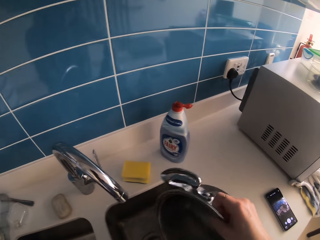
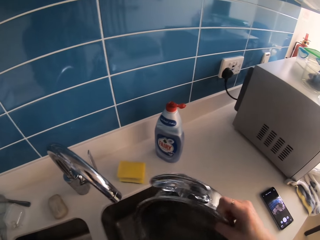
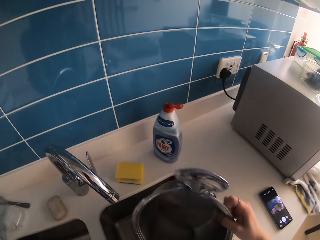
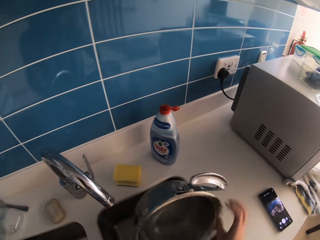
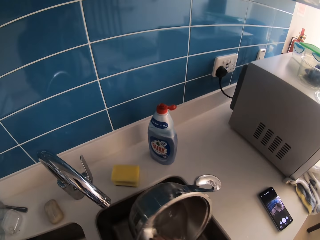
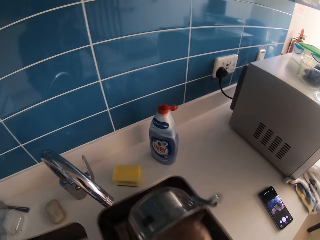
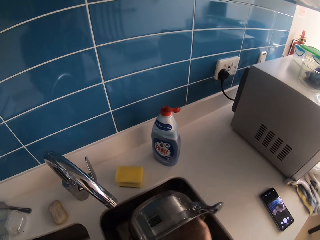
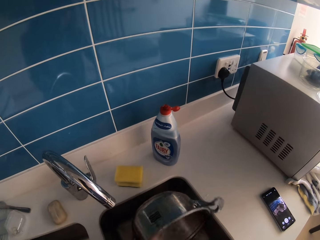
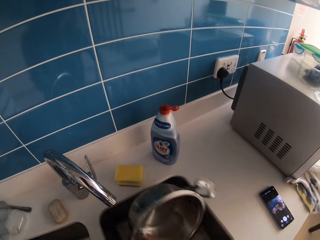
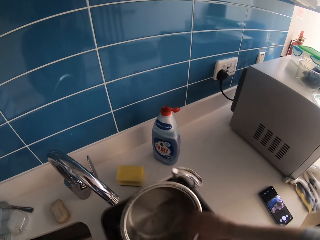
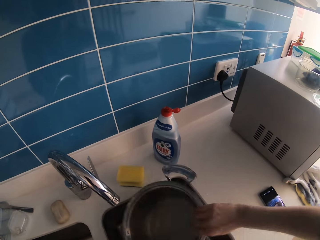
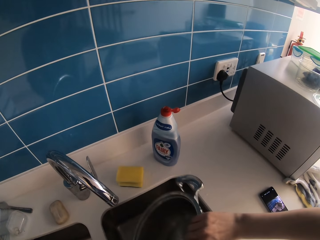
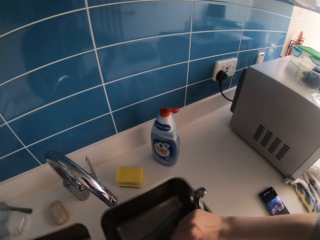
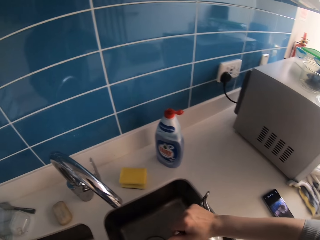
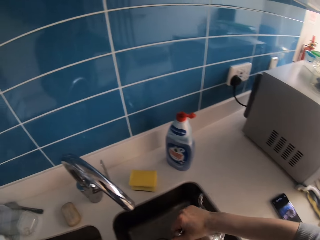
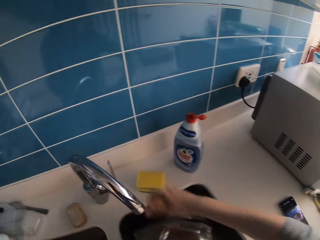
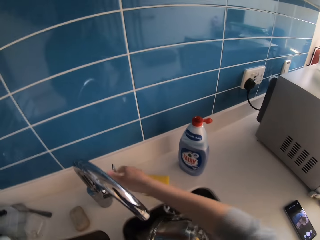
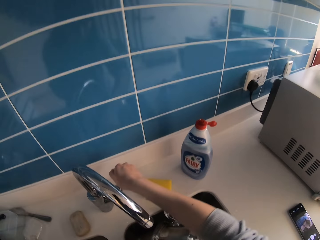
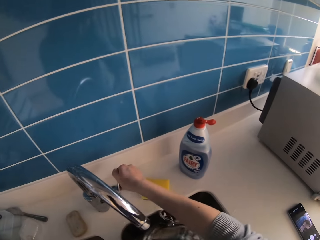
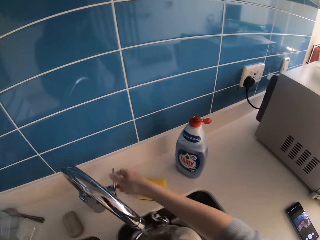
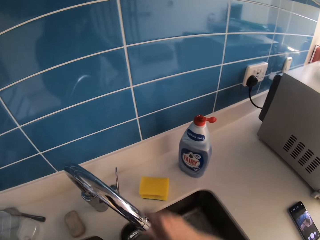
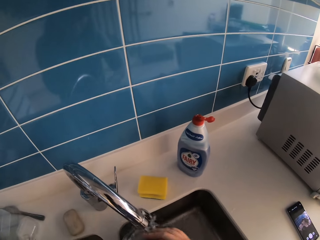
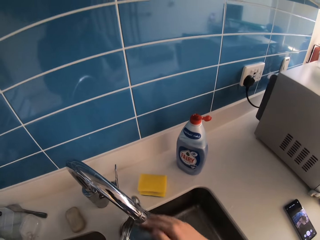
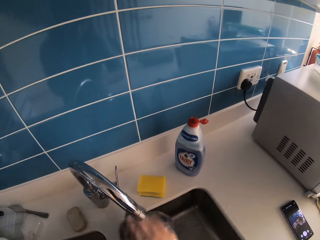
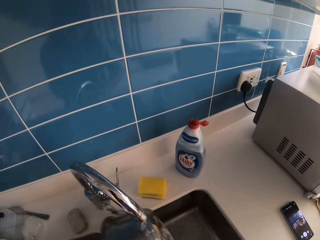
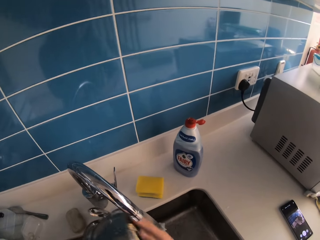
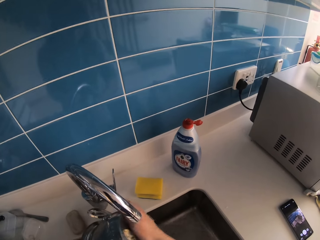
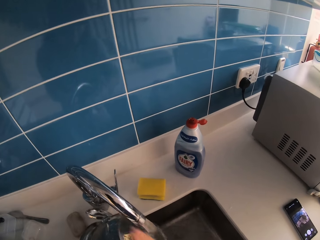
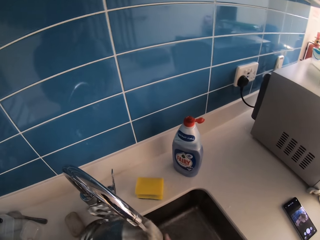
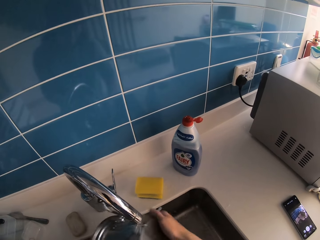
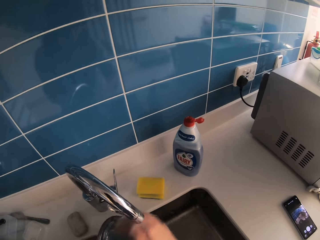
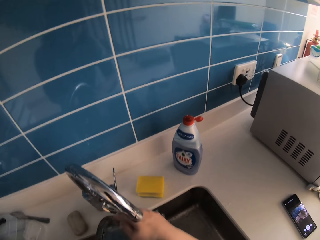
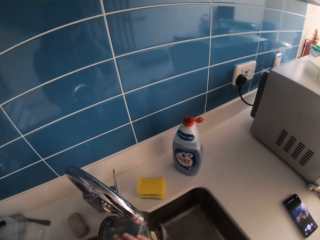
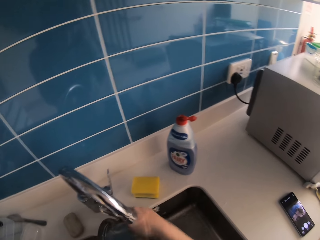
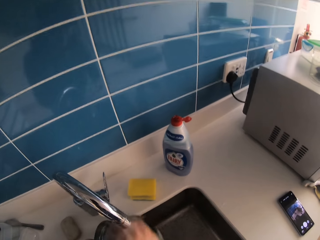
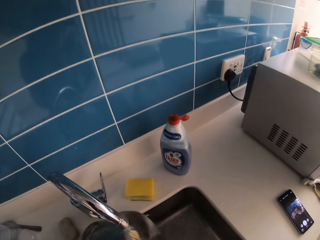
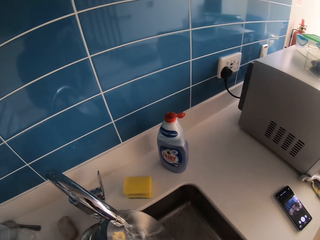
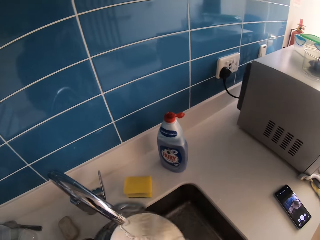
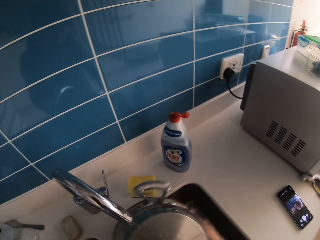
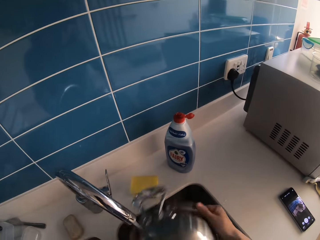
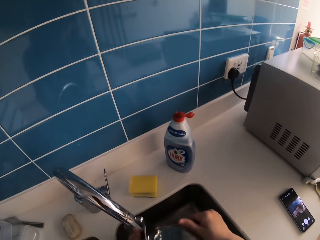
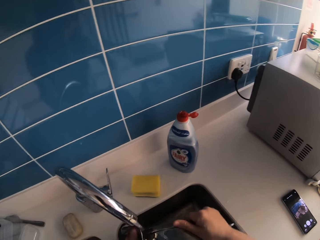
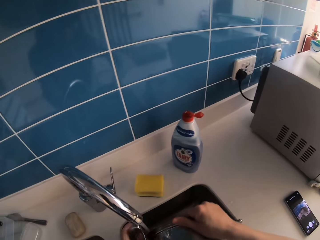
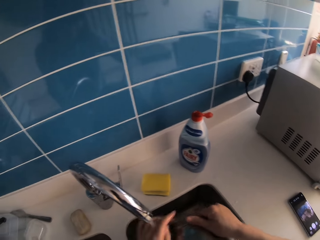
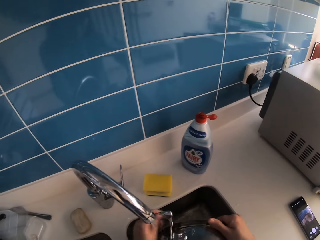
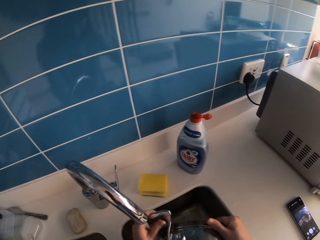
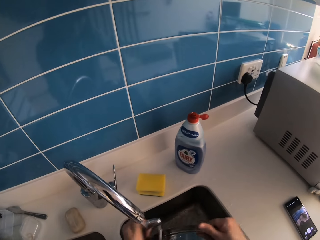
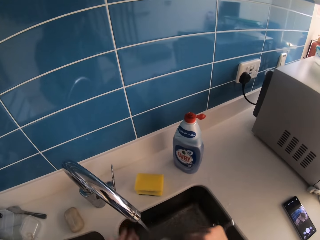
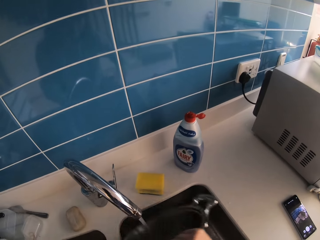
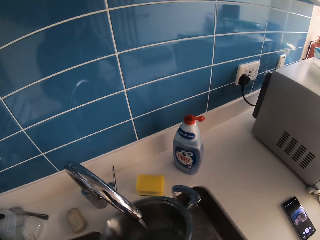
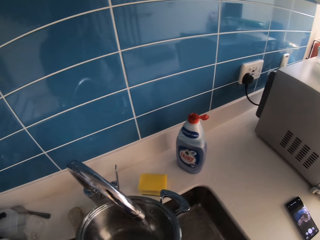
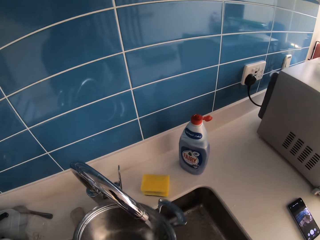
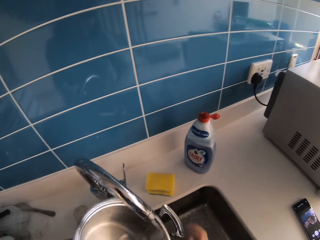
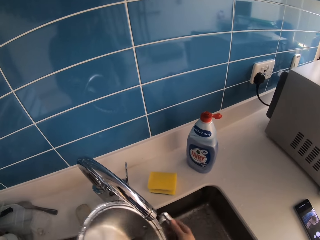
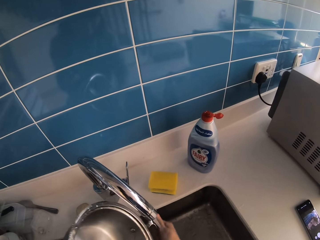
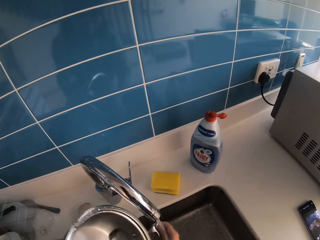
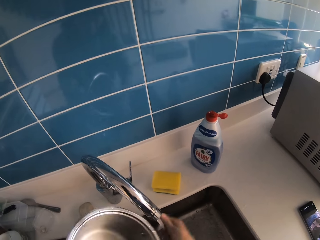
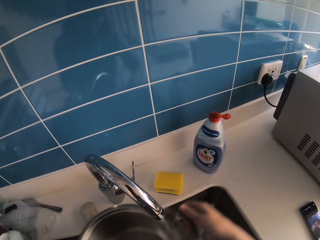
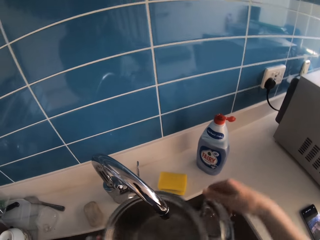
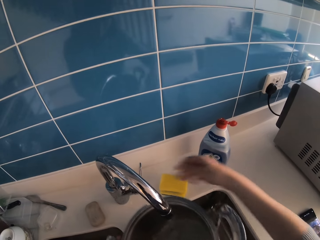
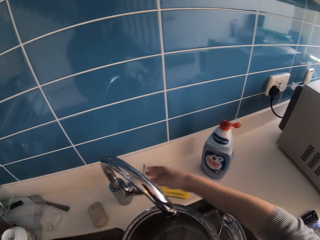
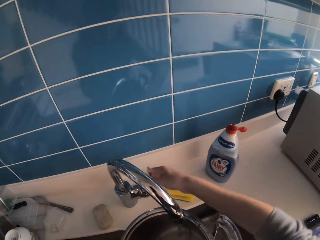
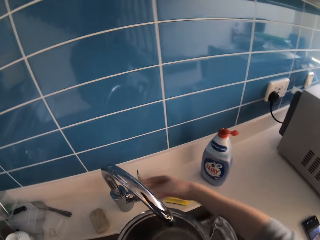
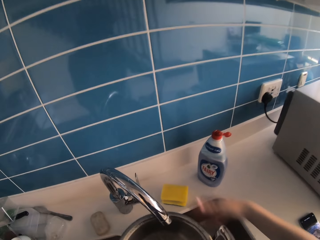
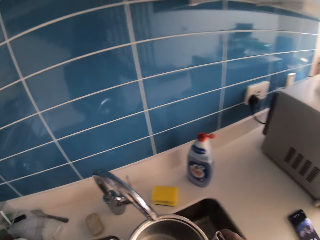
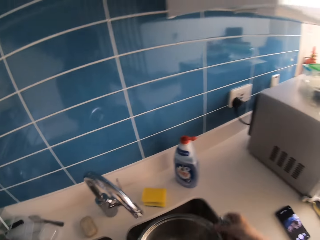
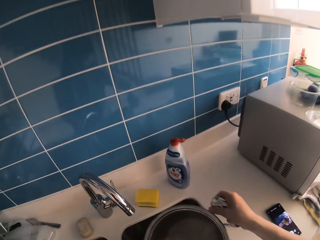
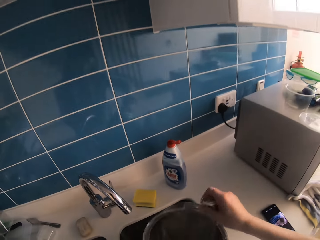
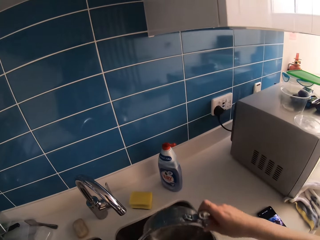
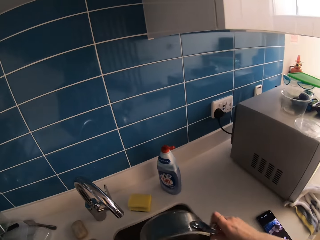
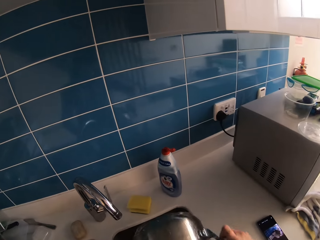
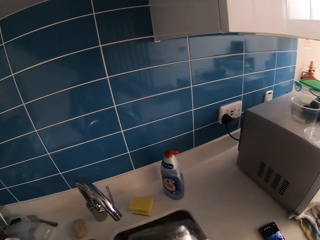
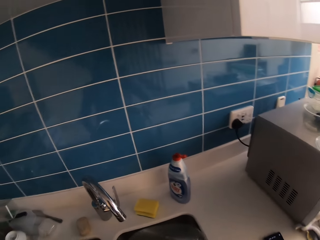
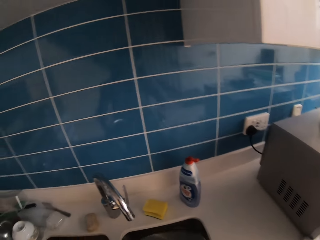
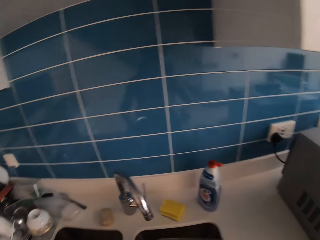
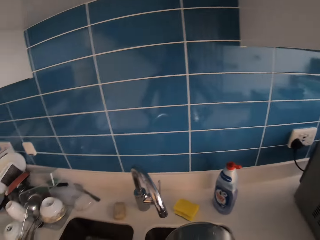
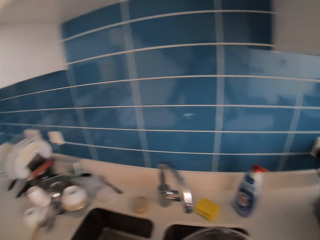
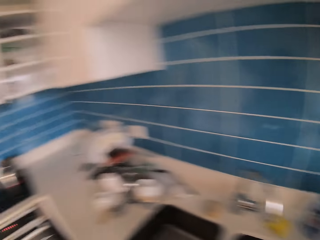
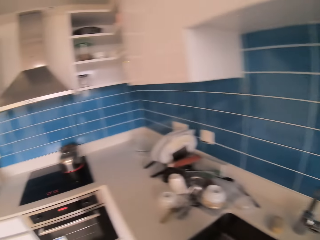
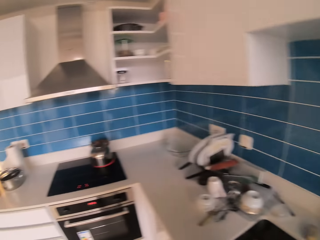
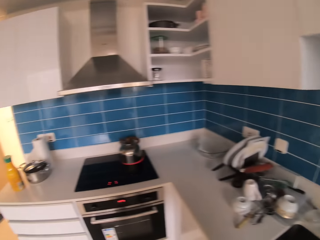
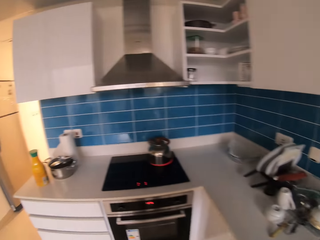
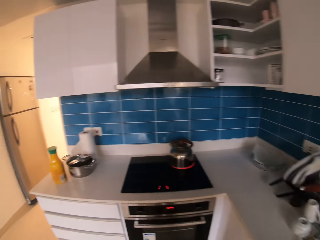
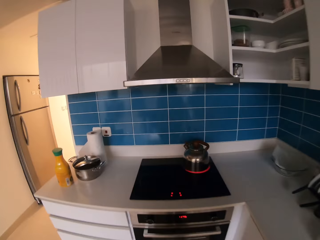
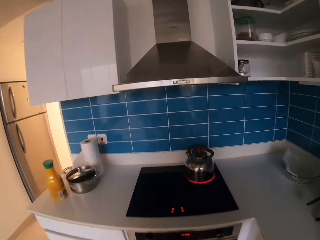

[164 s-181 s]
The camera wearer opens the tap with the right hand. They release the stainless steel bowl with both hands. They rinse the sauce pan with water in the sink. They close the tap with the right hand. They empty water in the sauce pan into the sink.

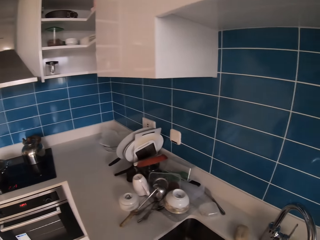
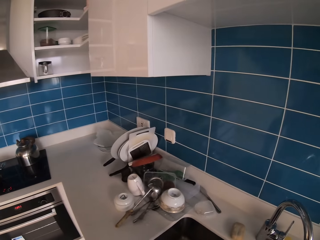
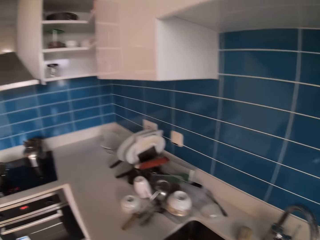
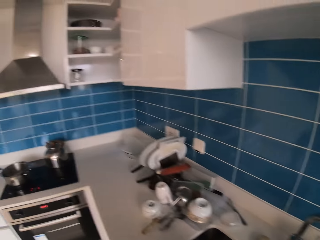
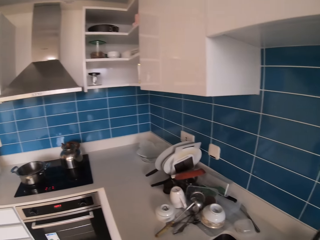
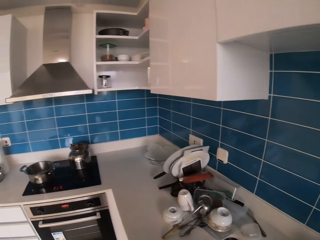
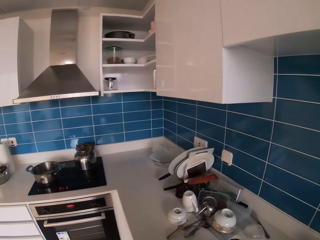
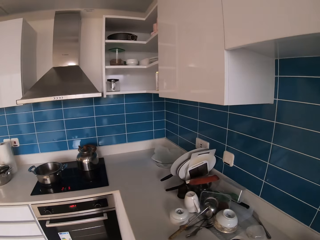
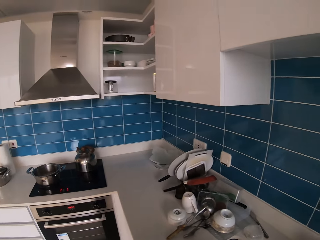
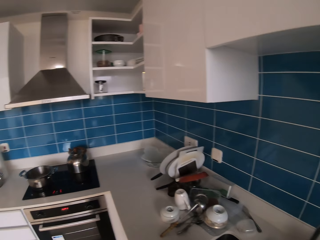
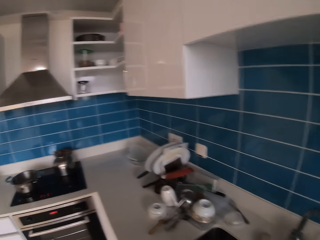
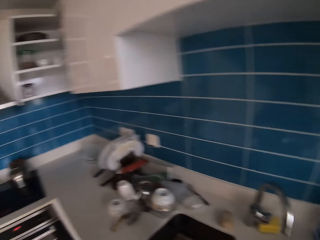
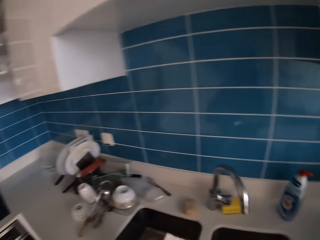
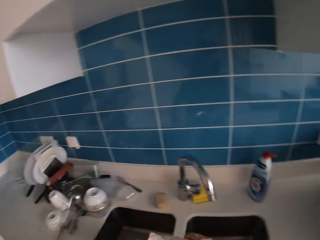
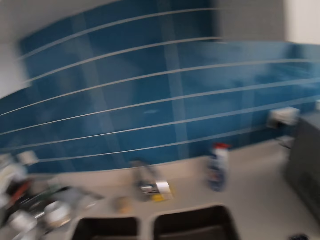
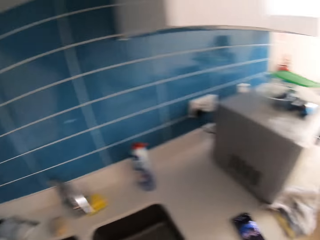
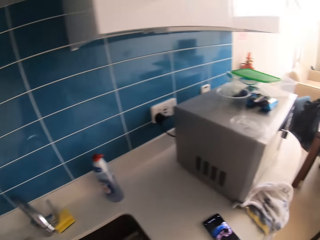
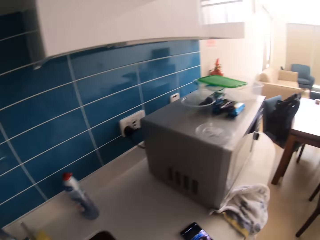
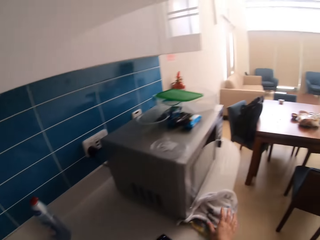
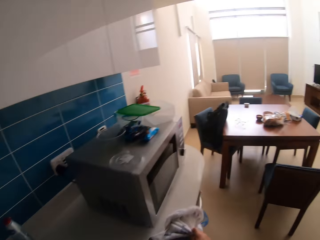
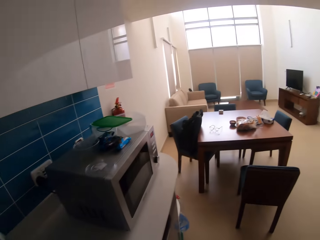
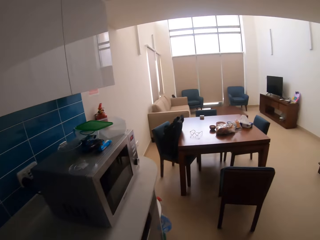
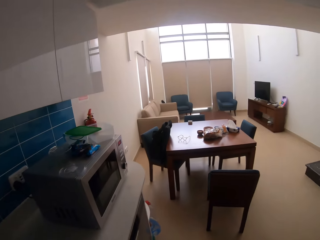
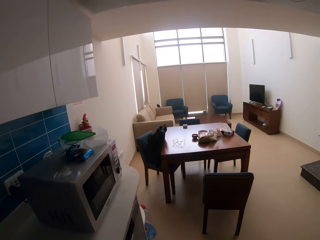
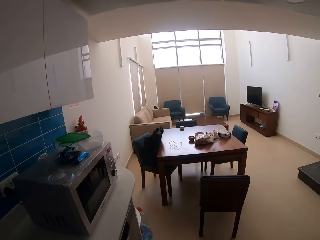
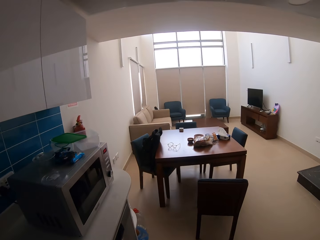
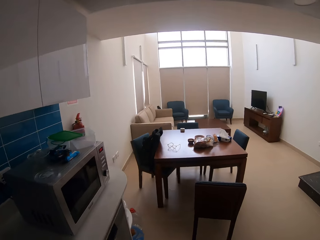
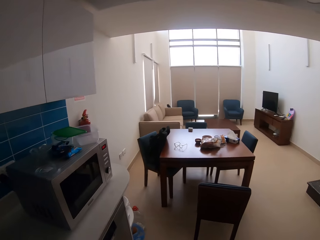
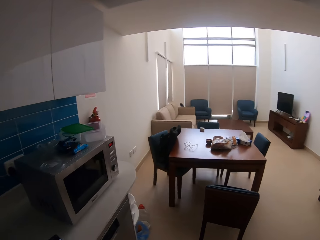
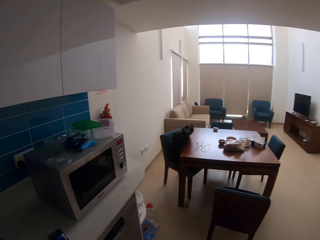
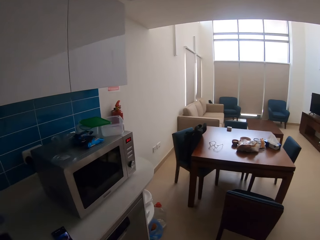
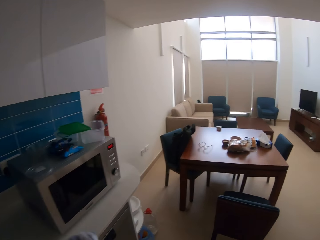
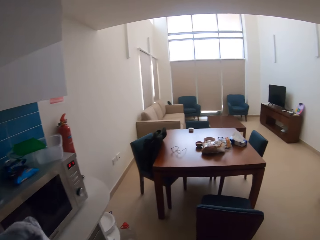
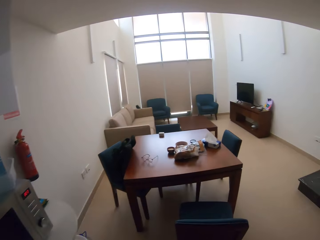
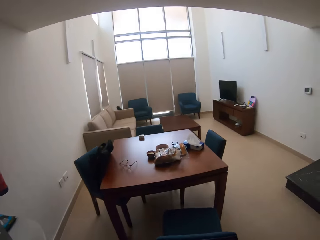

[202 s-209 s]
The camera wearer rinses the towel in the sink. They pick a kitchen towel from the counter top.
